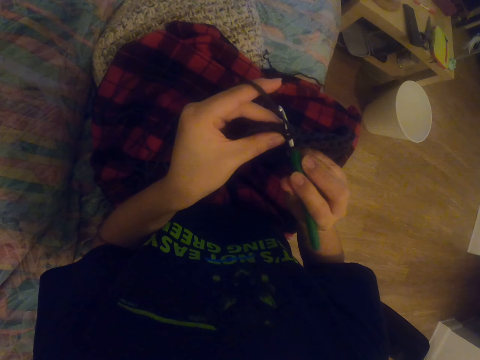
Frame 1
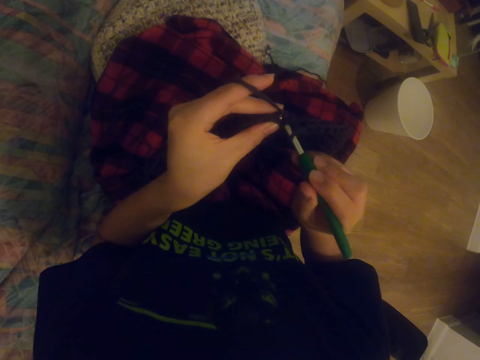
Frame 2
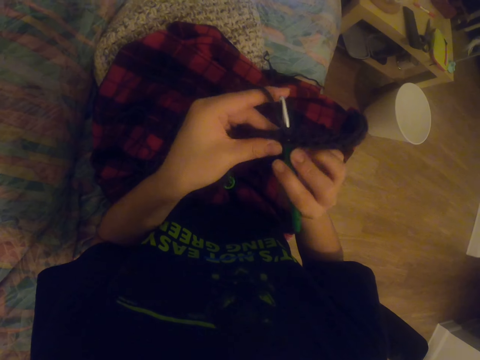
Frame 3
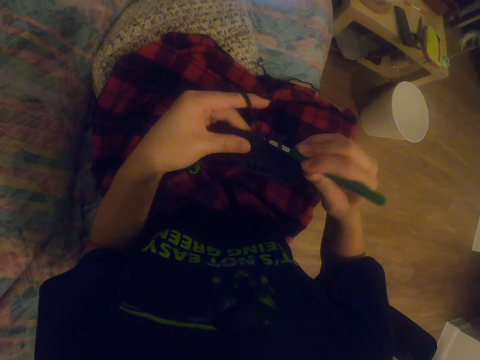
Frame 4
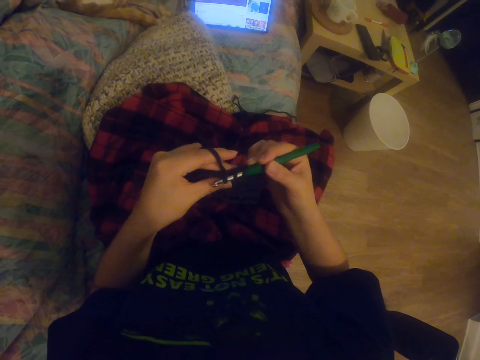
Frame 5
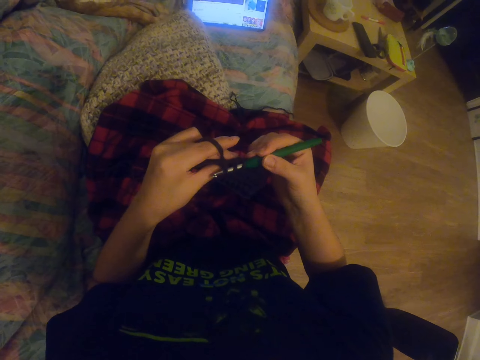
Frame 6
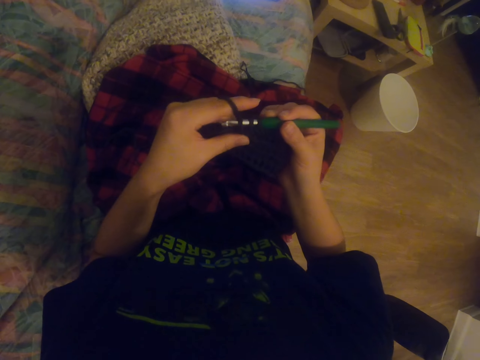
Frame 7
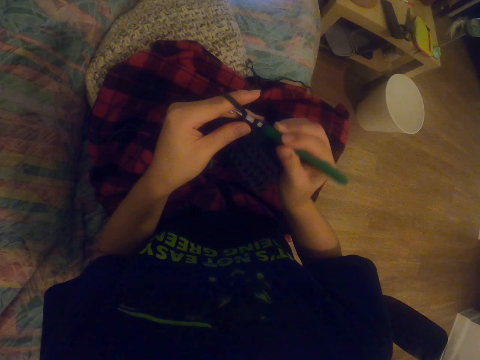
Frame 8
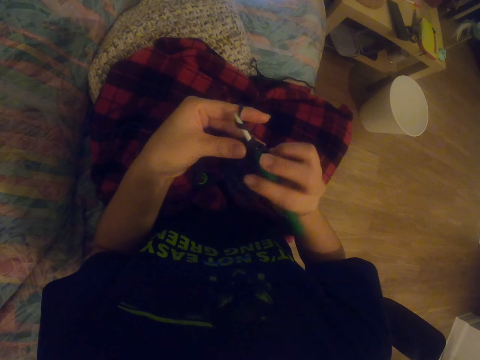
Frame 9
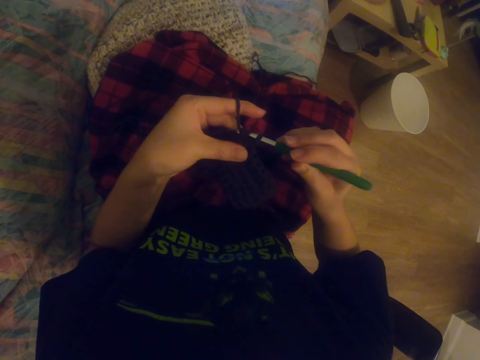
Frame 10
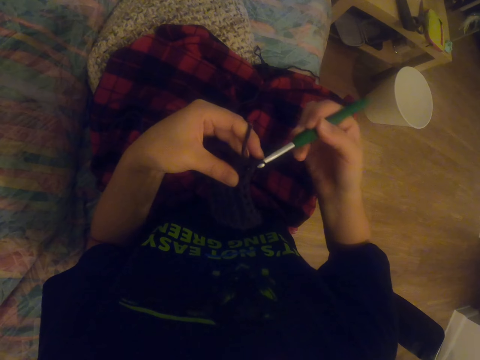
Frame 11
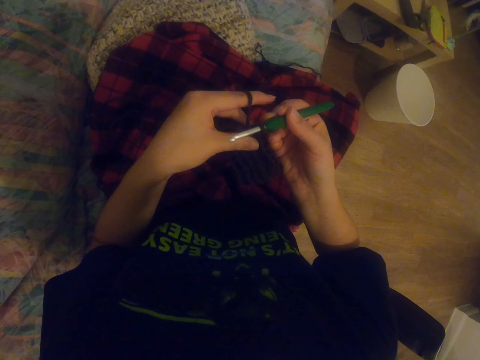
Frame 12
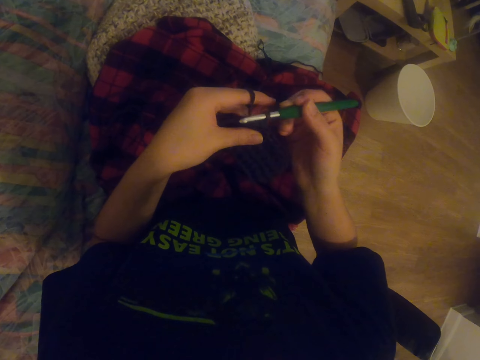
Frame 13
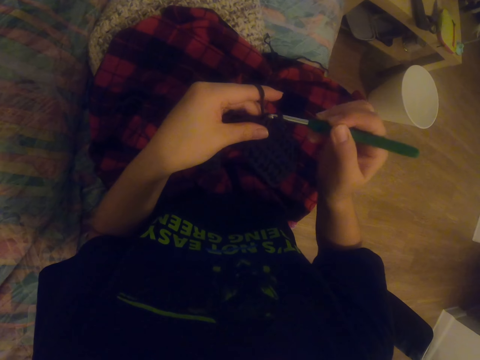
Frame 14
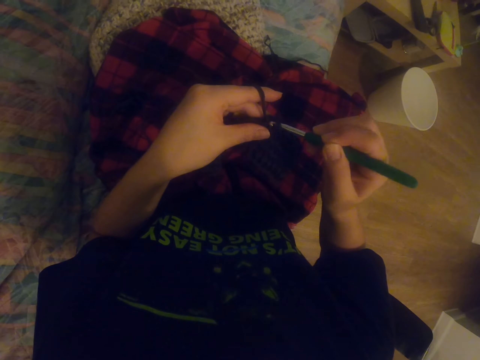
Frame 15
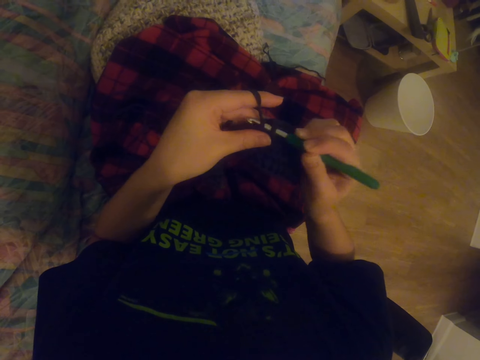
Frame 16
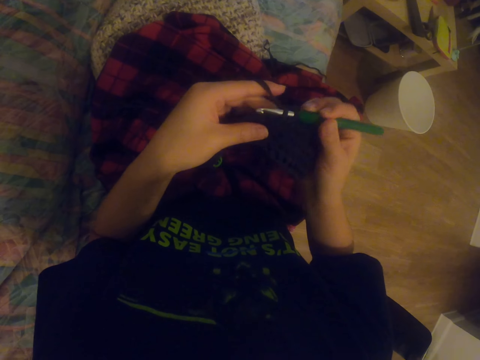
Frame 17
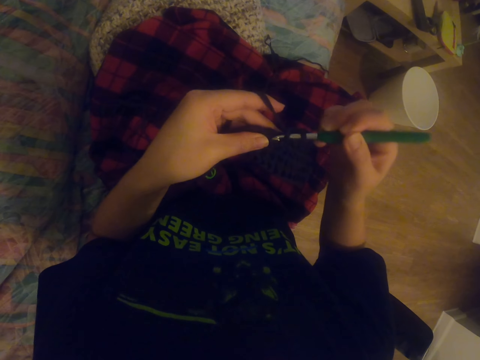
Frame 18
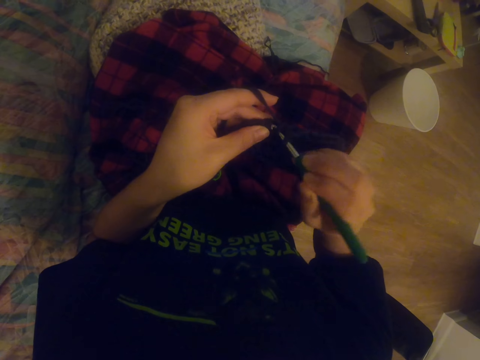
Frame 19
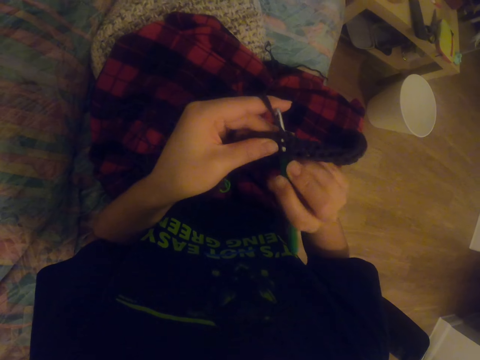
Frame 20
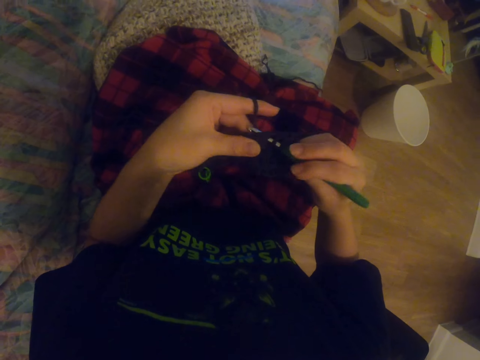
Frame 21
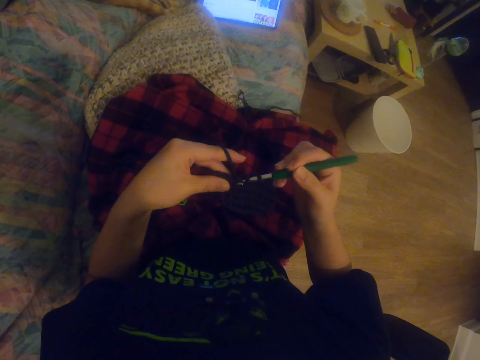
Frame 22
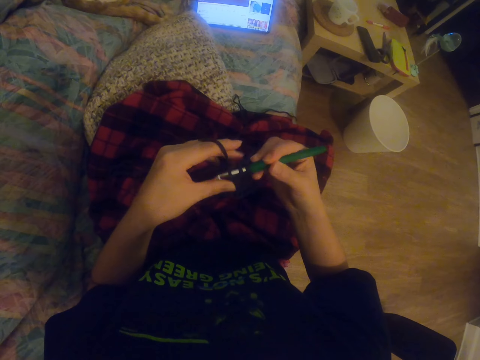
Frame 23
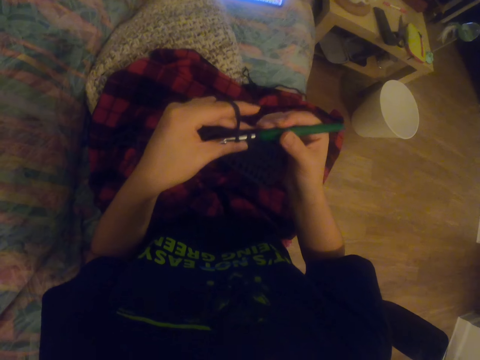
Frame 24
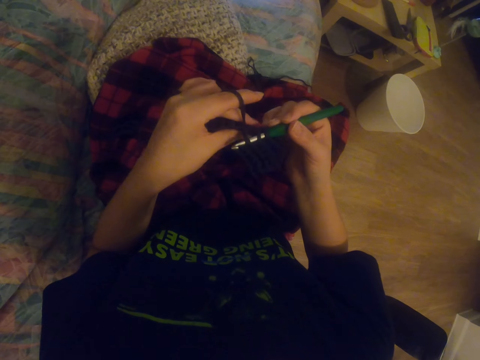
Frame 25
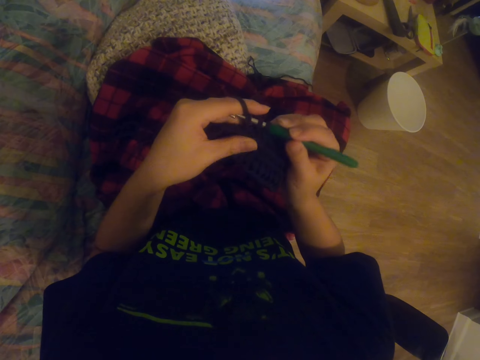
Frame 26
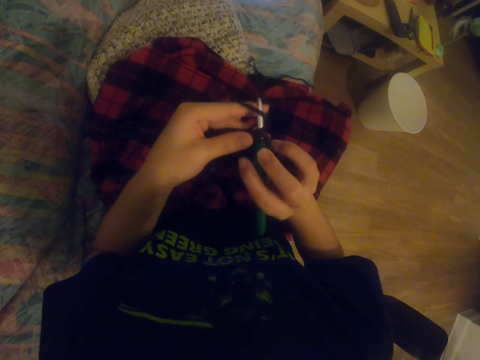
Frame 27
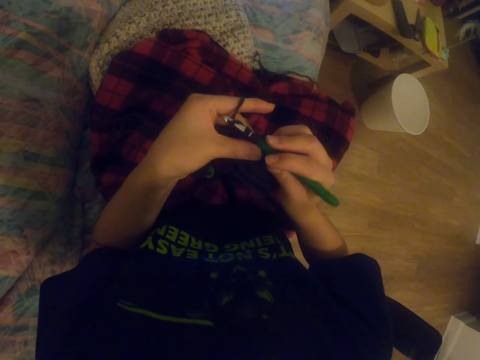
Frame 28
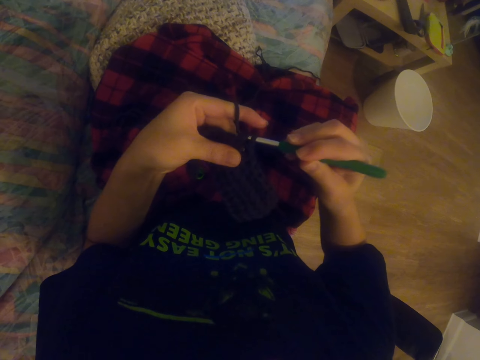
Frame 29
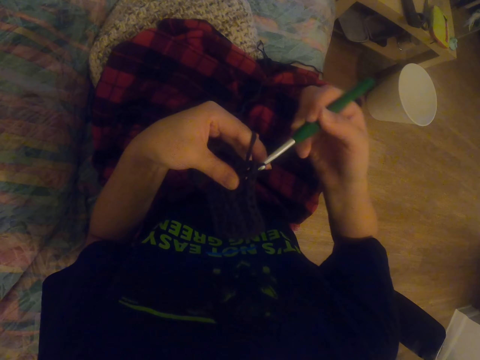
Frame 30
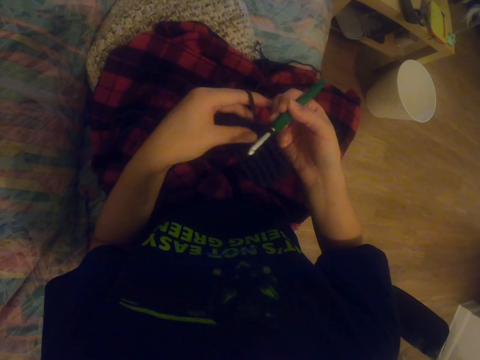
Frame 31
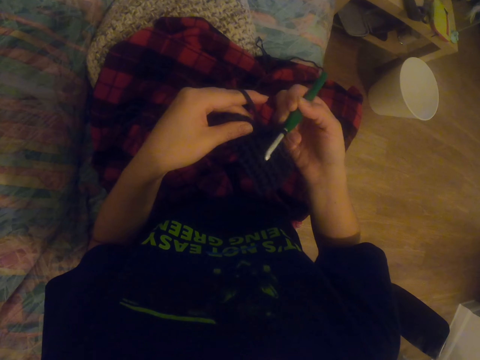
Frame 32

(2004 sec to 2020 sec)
The camera wearer watches a video on the tablet. They knit the garment with the knitting needle. They knit the garment with the knitting needle again. They watch the video on the tablet. They knit the garment with the knitting needle.

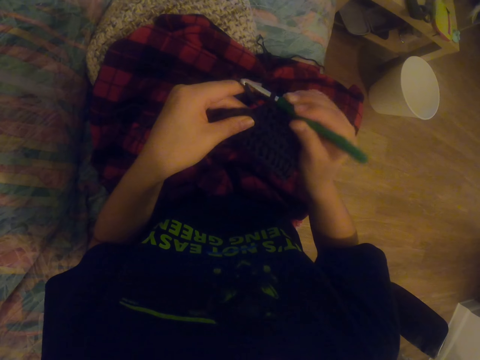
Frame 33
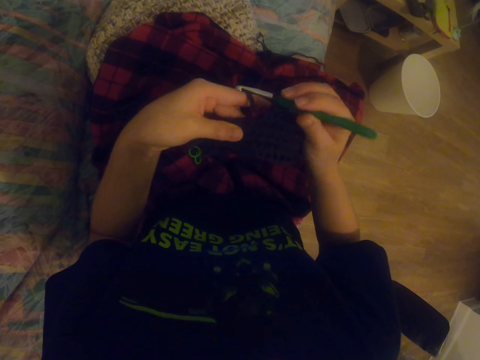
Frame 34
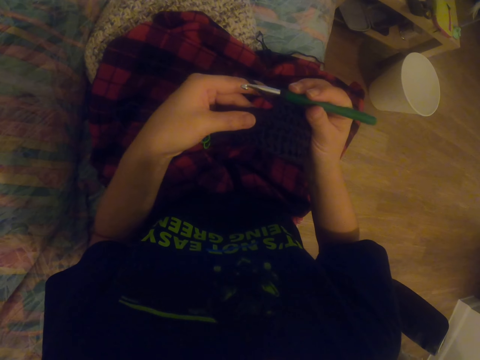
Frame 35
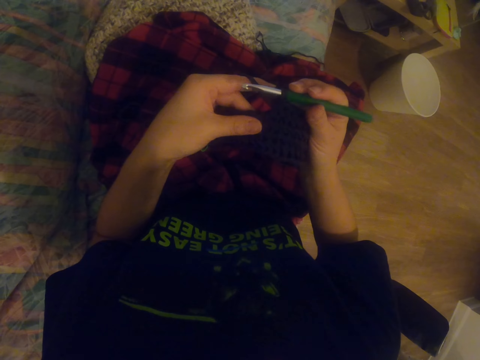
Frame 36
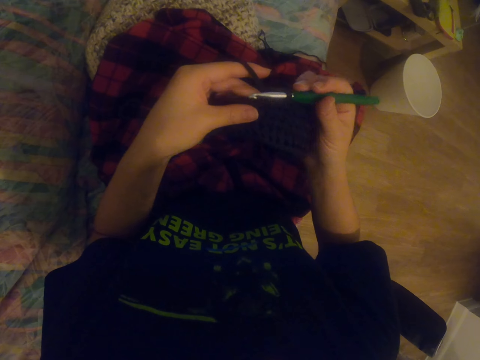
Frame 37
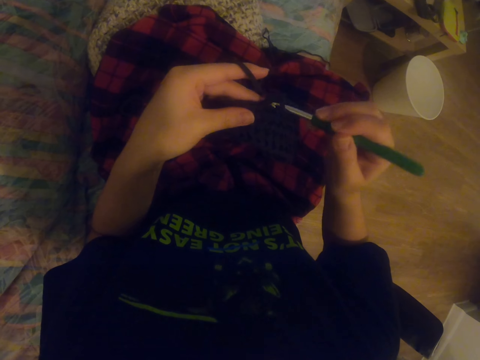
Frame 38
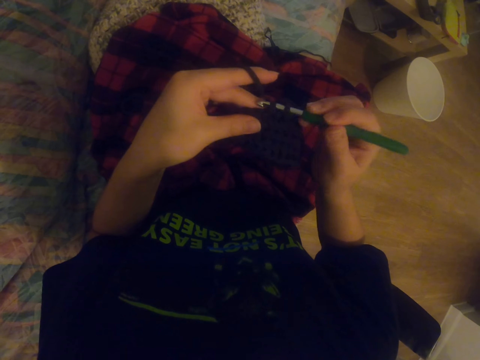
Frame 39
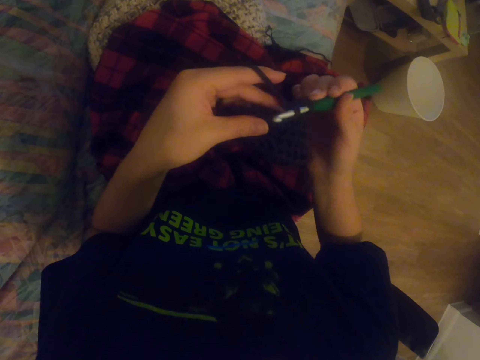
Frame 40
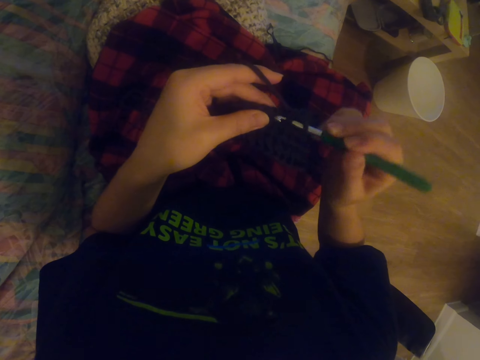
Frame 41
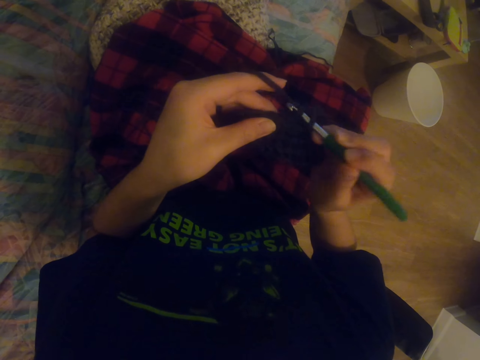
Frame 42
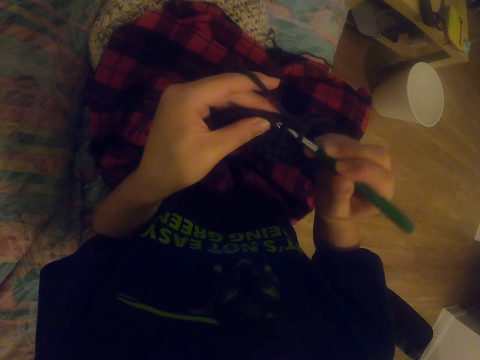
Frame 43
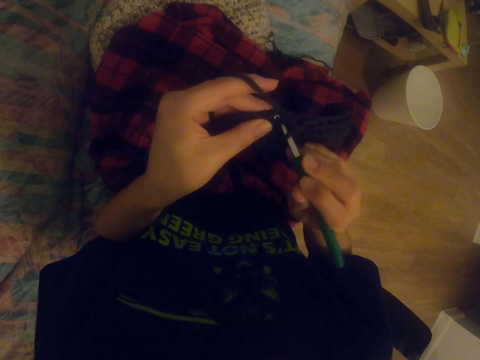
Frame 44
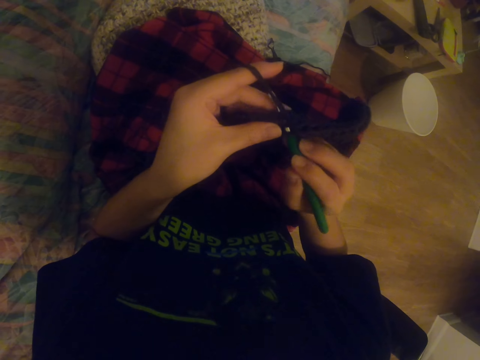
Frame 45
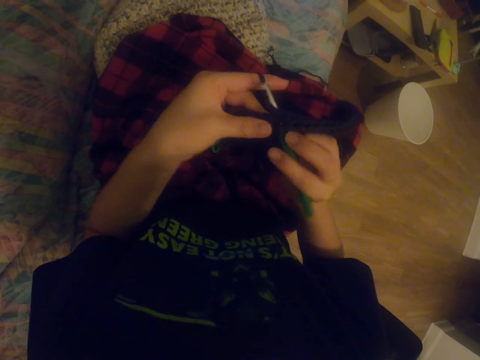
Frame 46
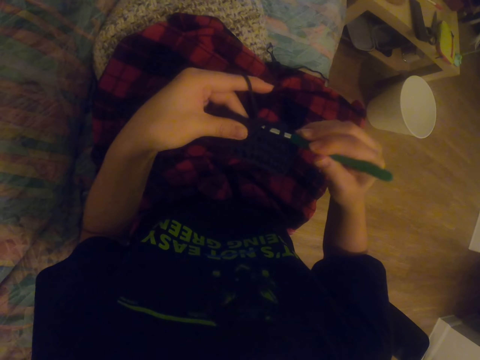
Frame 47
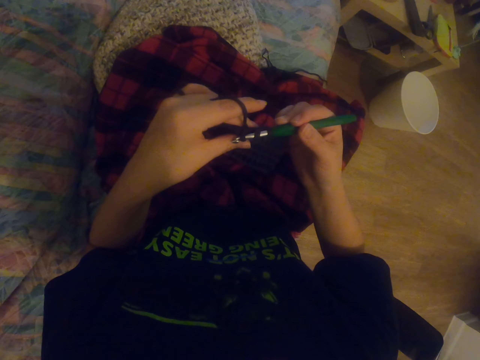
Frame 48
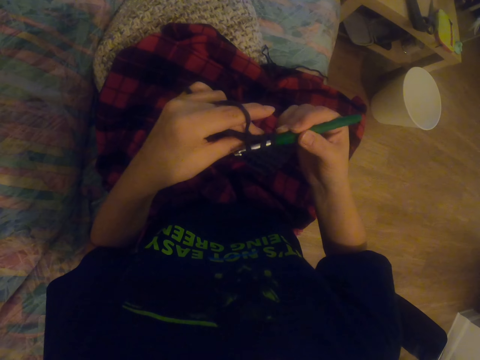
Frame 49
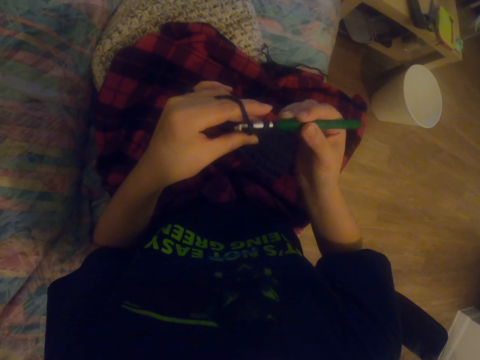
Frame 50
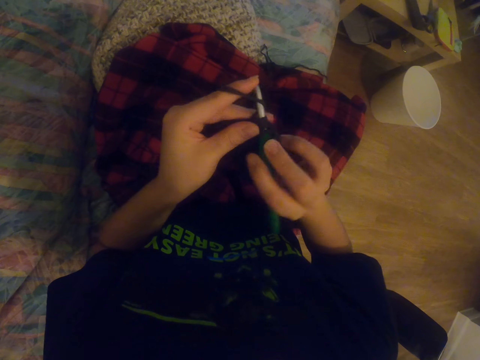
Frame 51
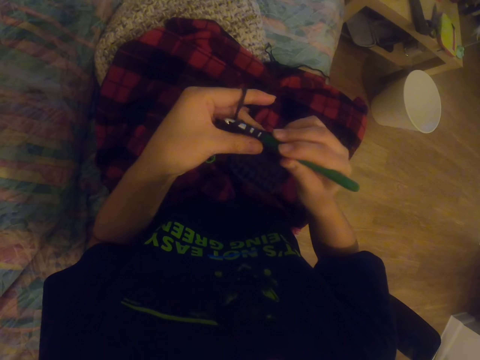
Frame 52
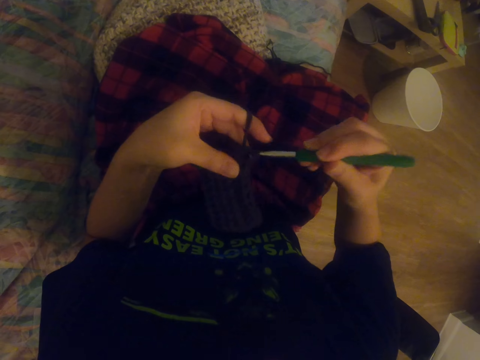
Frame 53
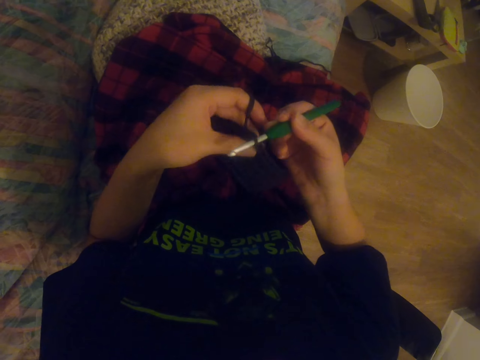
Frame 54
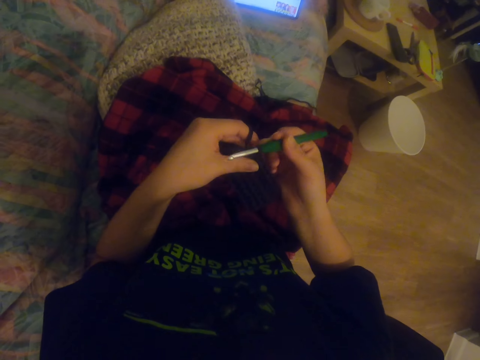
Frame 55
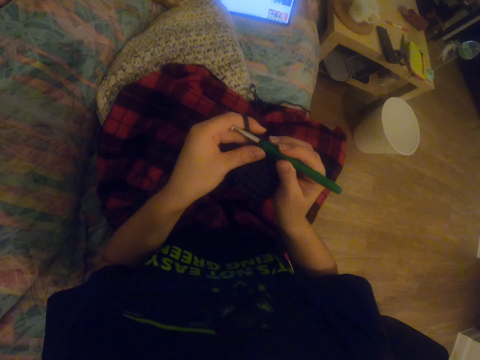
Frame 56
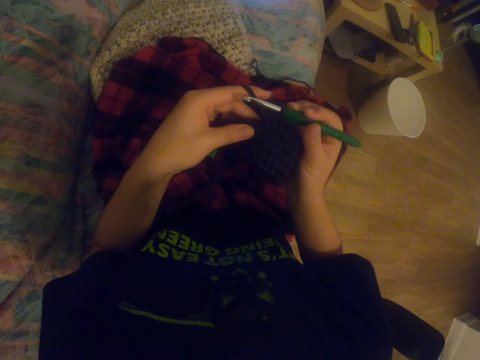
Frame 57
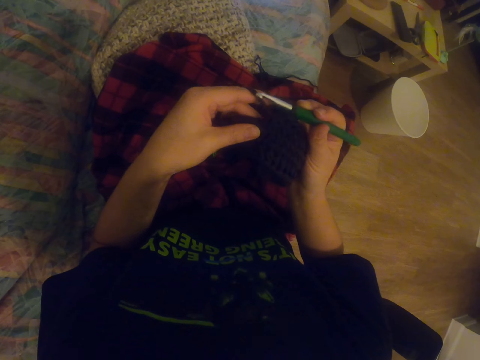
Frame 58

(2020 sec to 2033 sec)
The camera wearer knits the garment with the knitting needle. They watch a video on the tablet.
